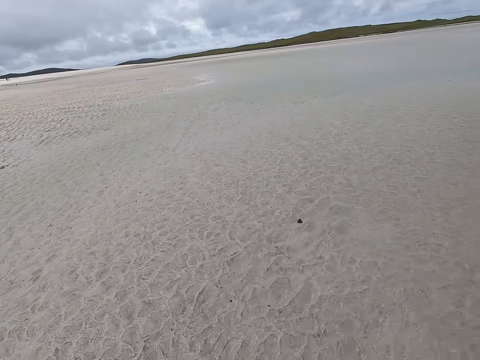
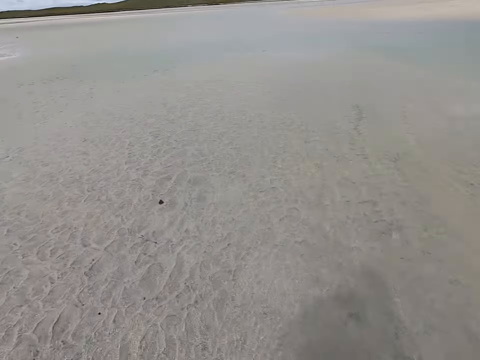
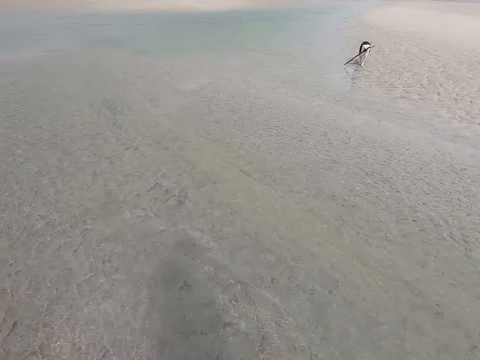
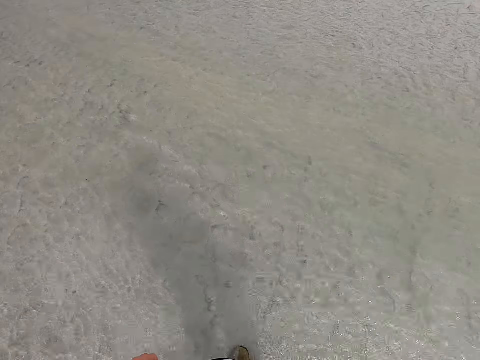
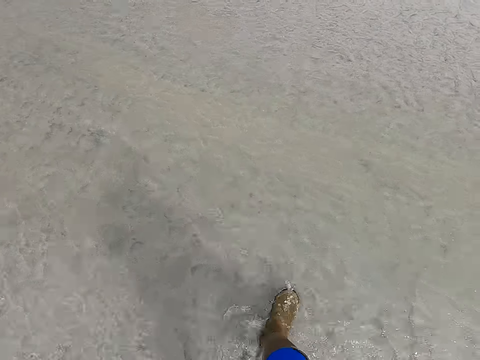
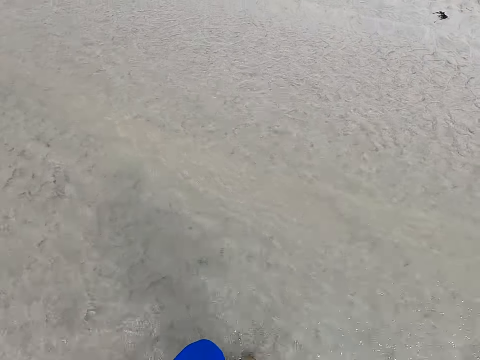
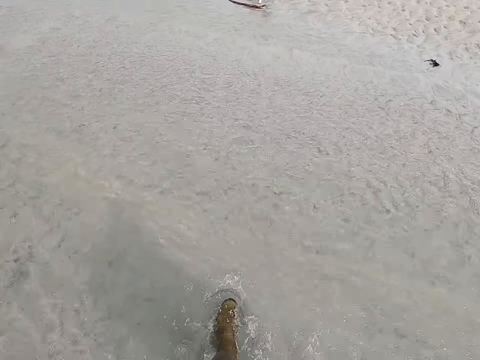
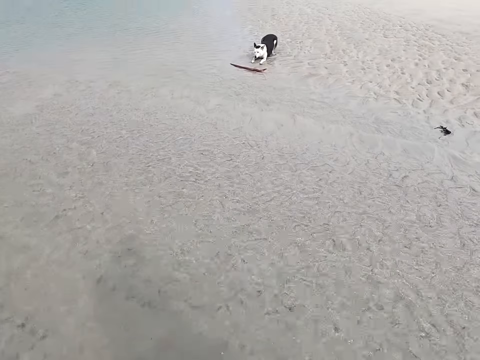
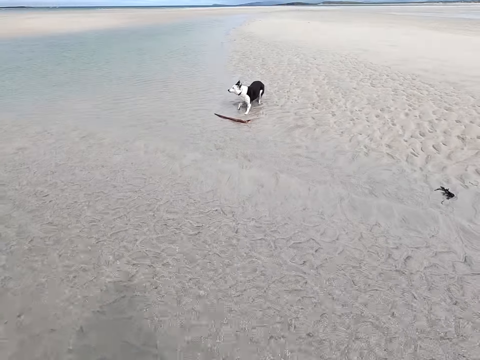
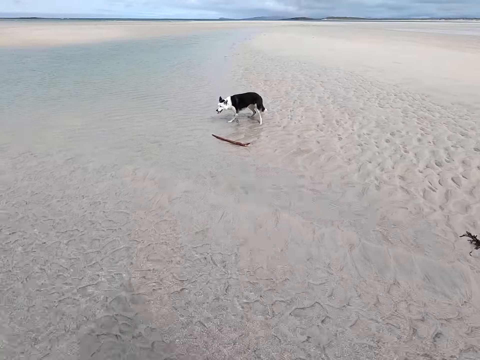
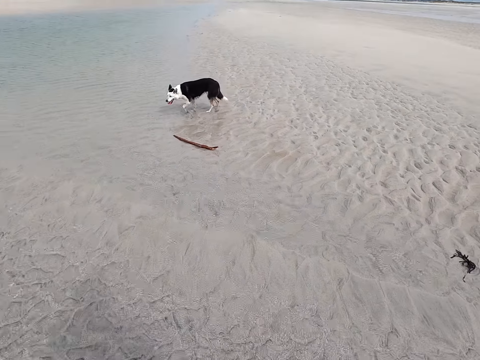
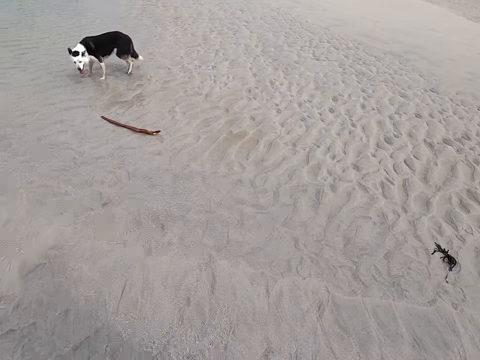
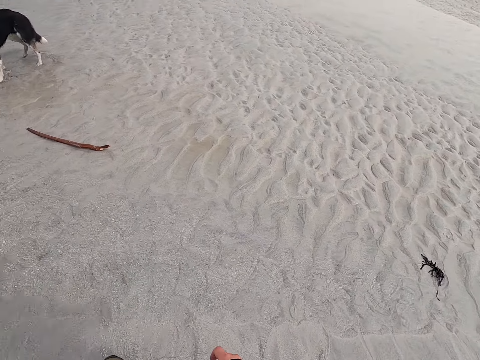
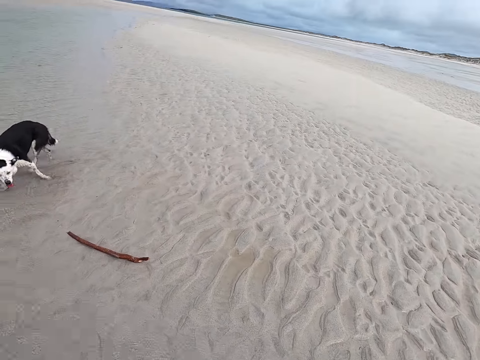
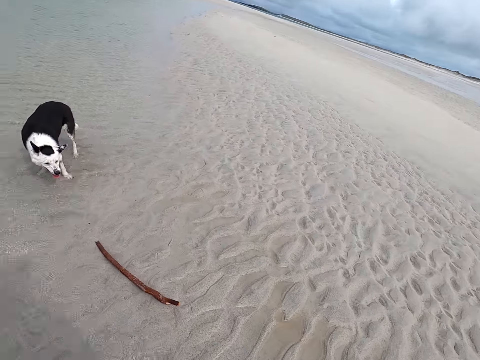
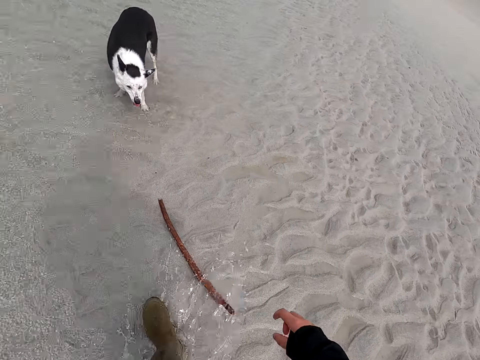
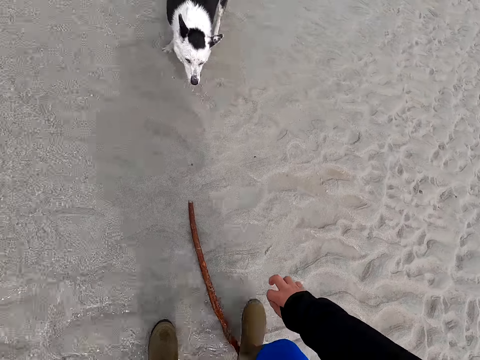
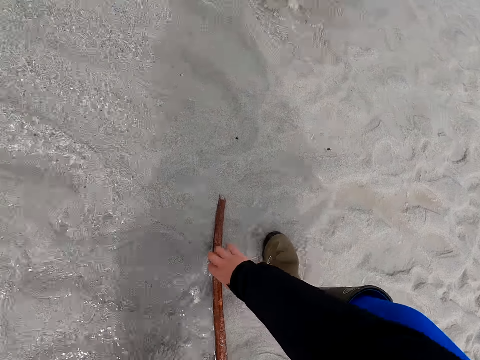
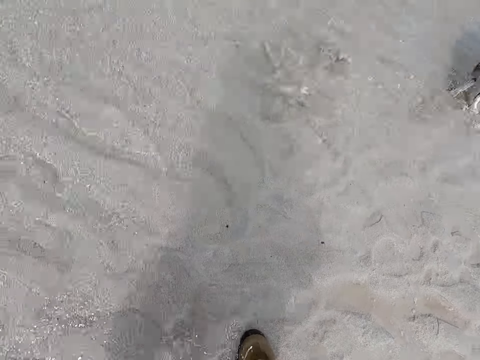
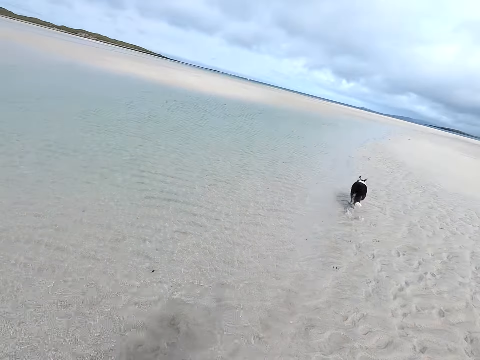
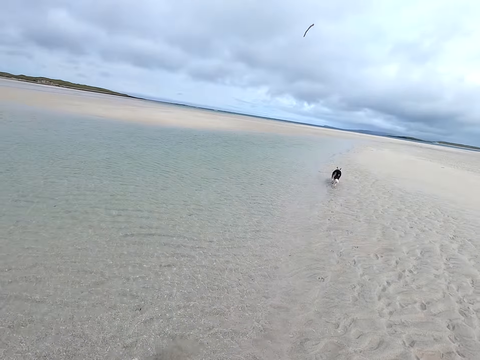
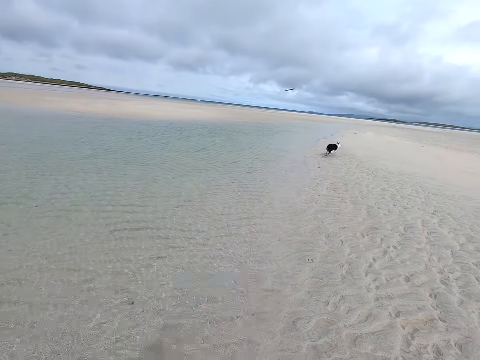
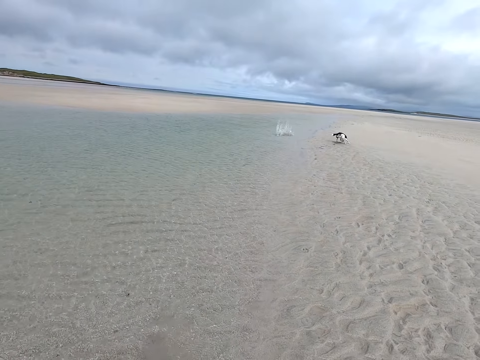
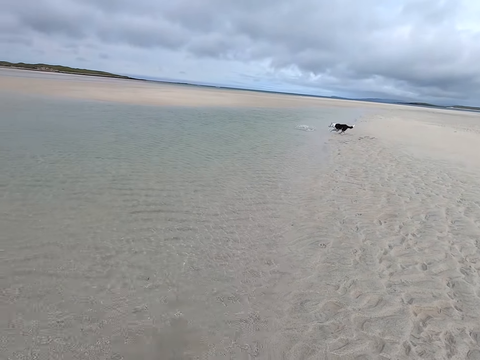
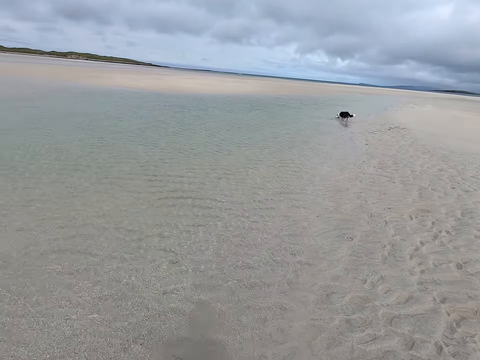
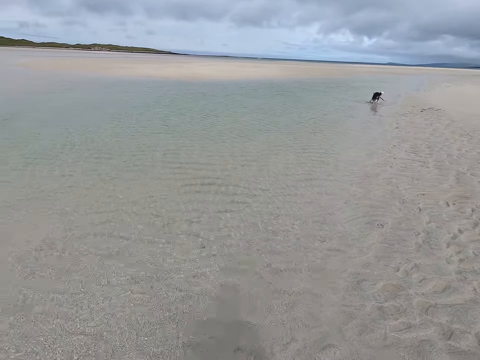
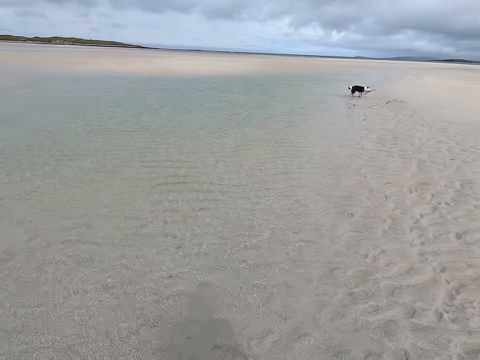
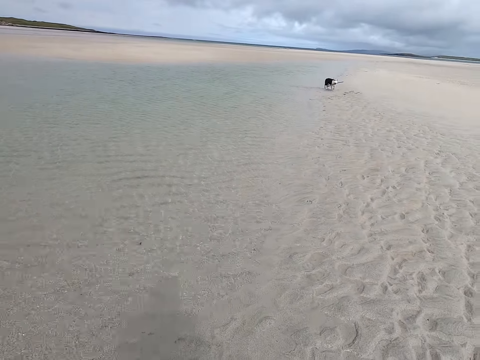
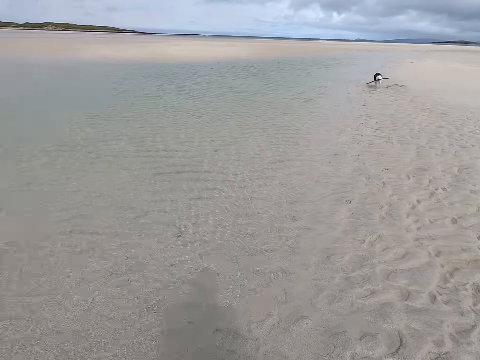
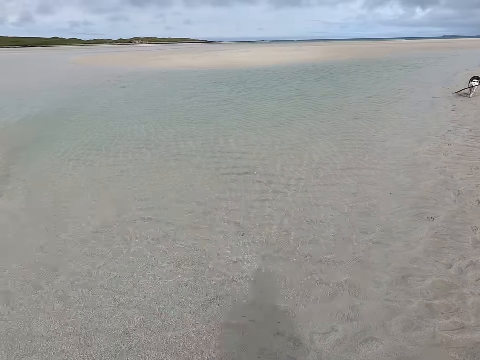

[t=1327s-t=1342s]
The camera wearer moves around the field. They pick the stick from the ground. They throw the stick.

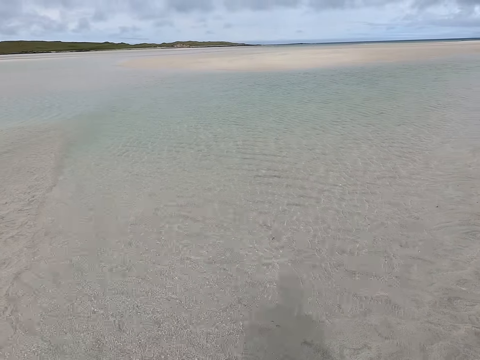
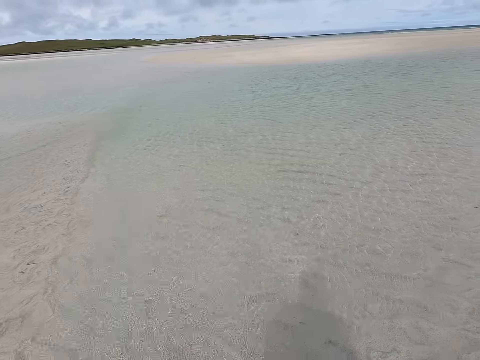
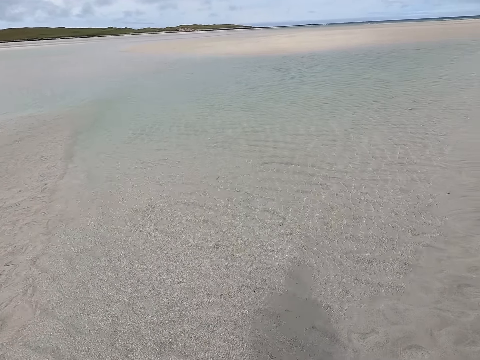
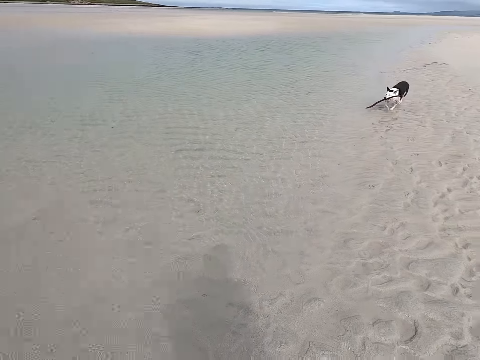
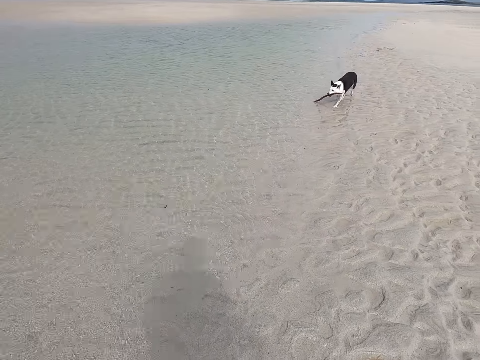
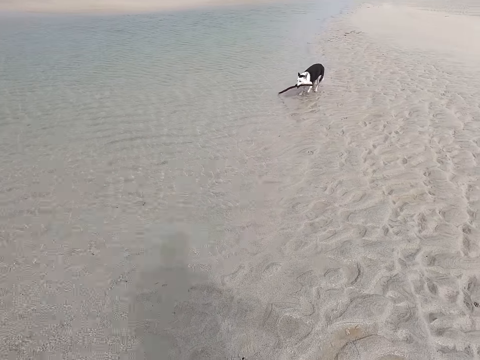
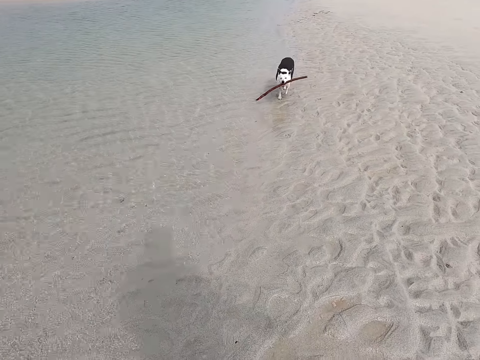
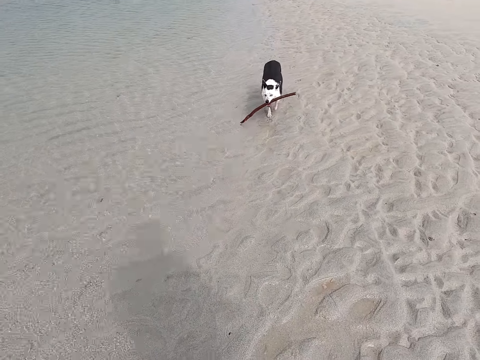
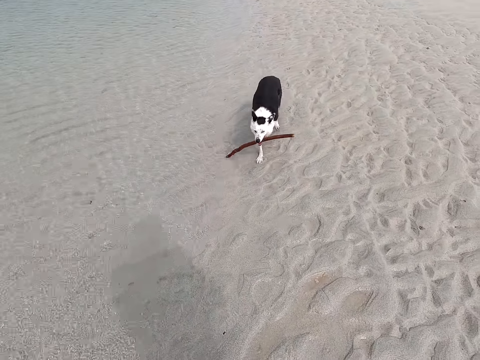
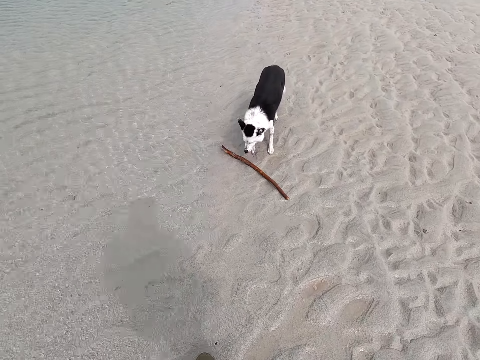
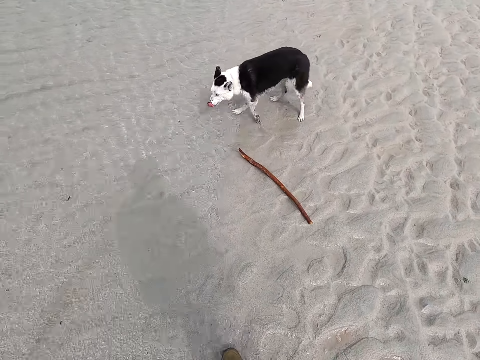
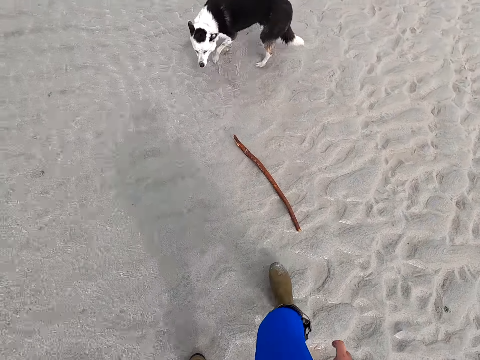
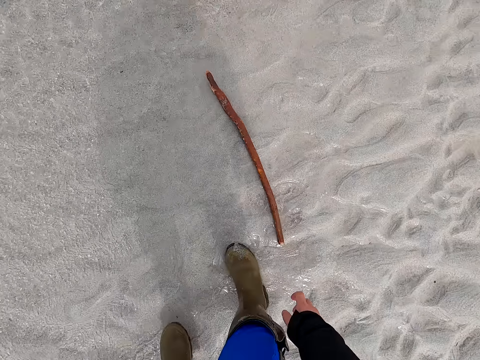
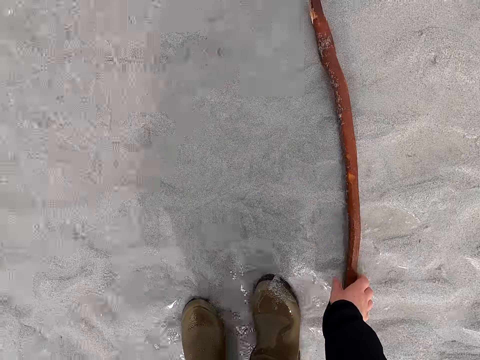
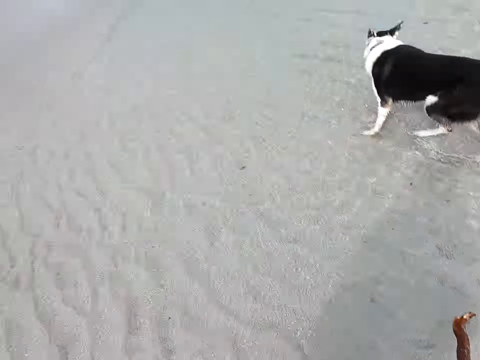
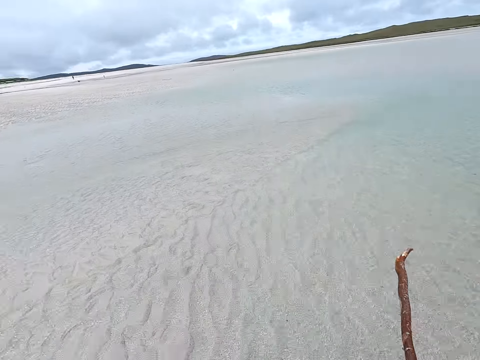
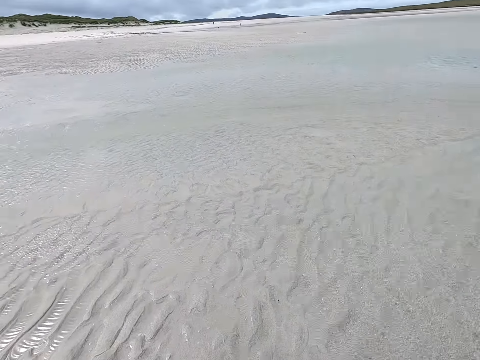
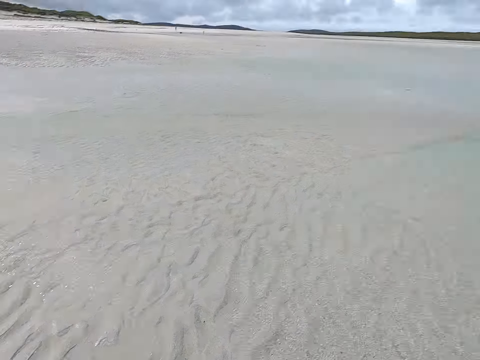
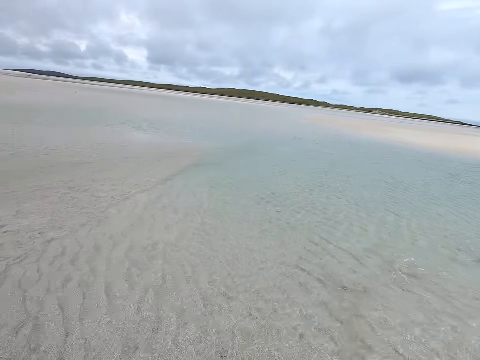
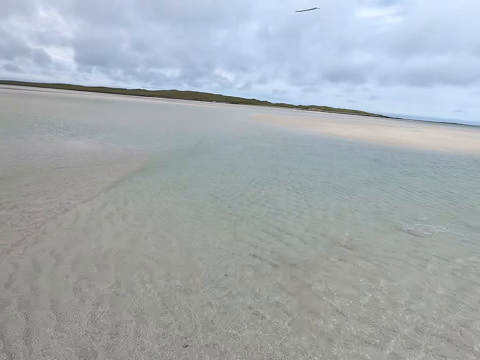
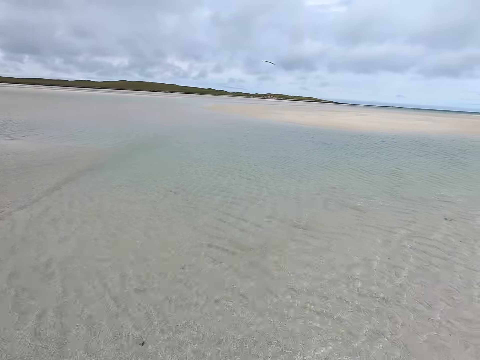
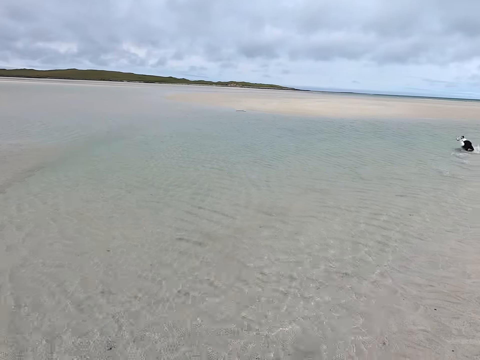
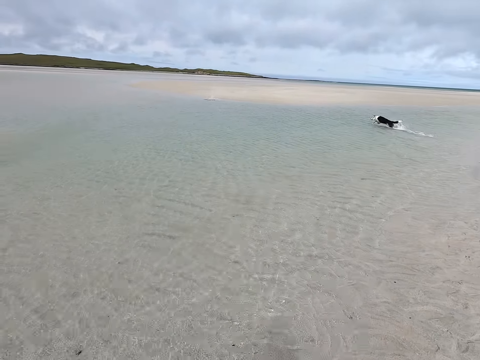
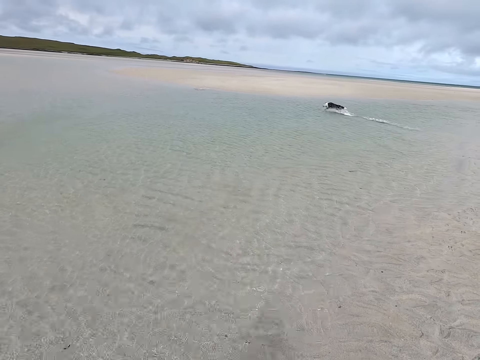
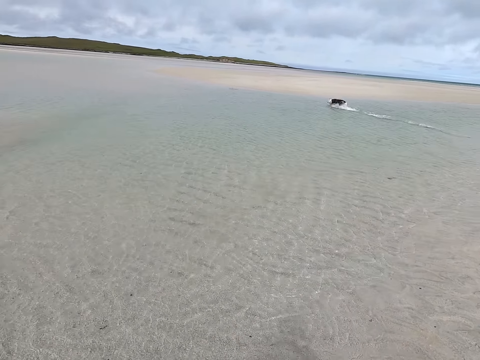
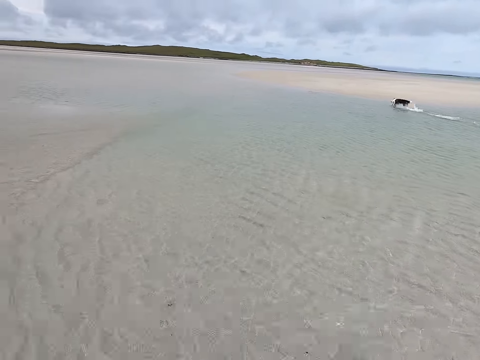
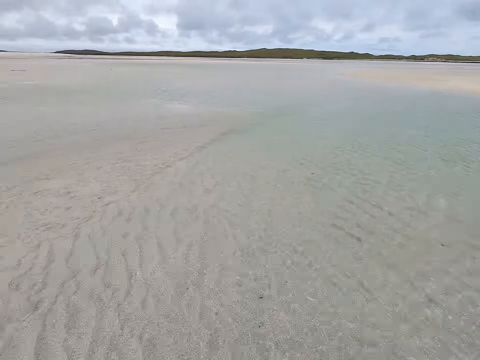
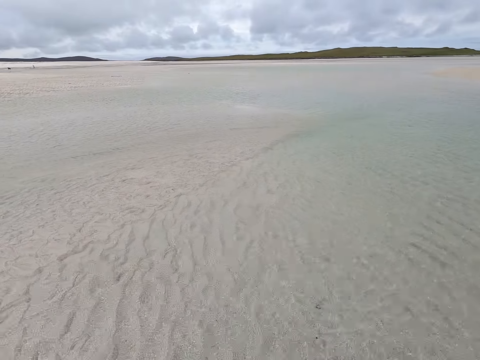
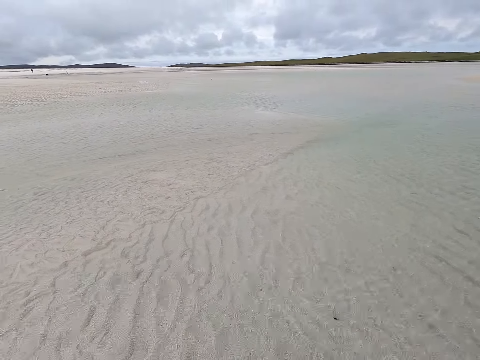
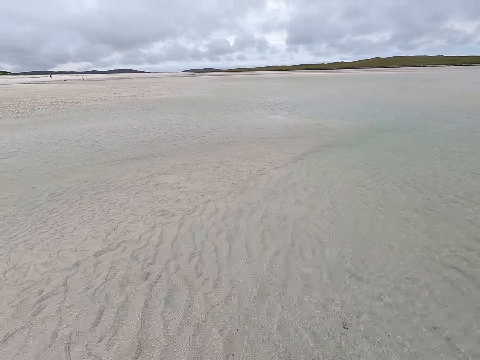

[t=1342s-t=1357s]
The camera wearer moves around. They pick the stick from the ground. They throw the stick. They look around.
